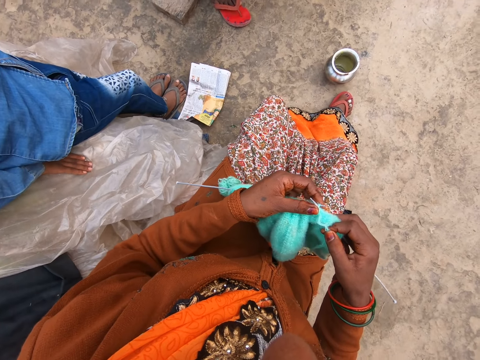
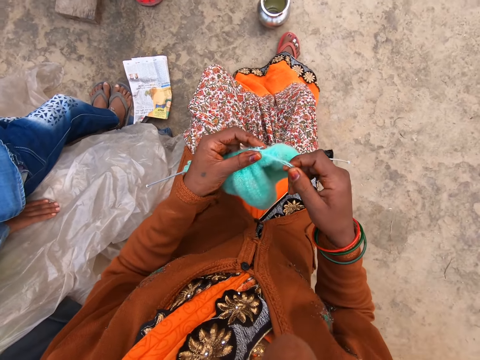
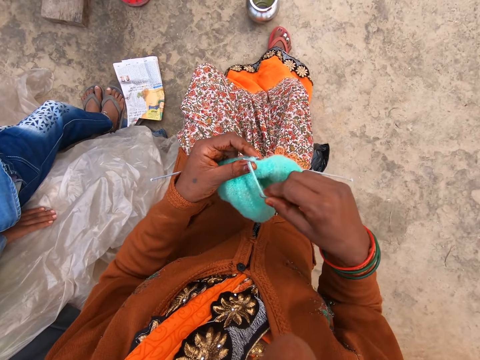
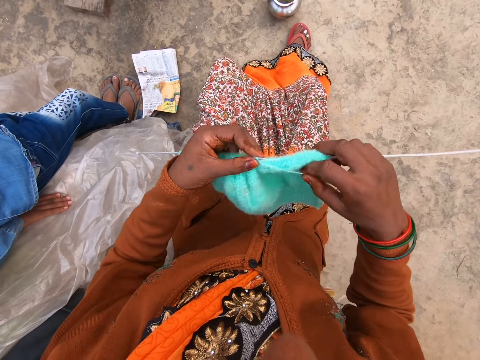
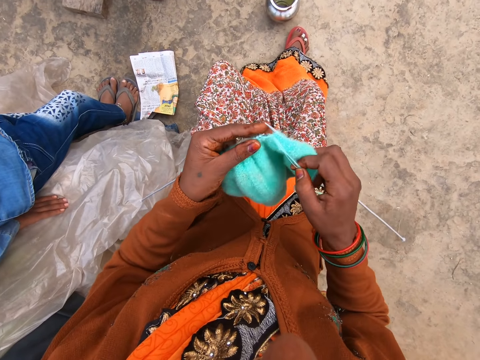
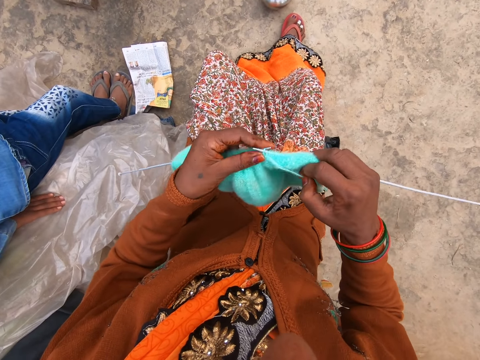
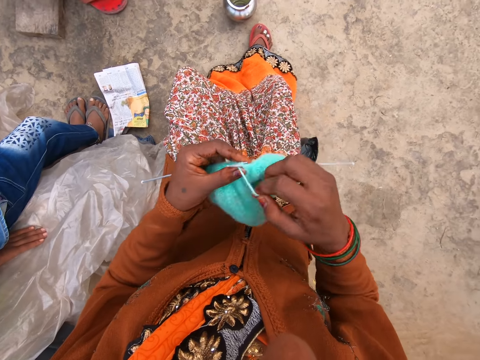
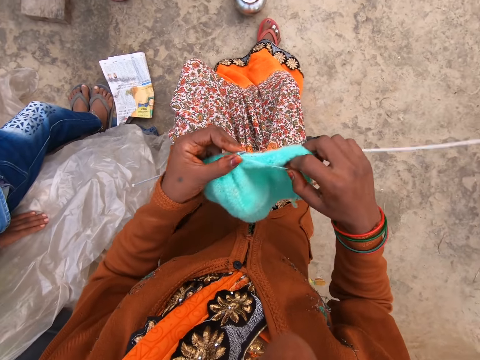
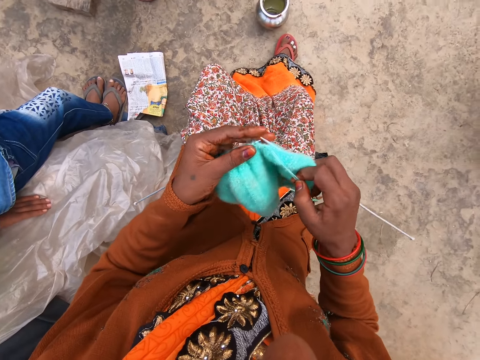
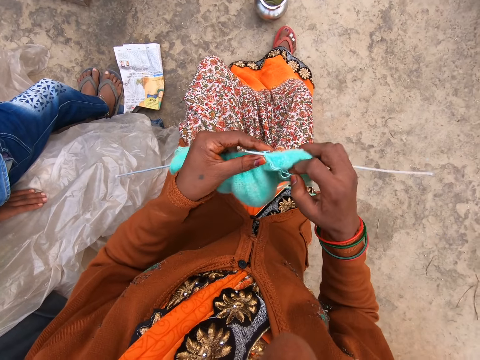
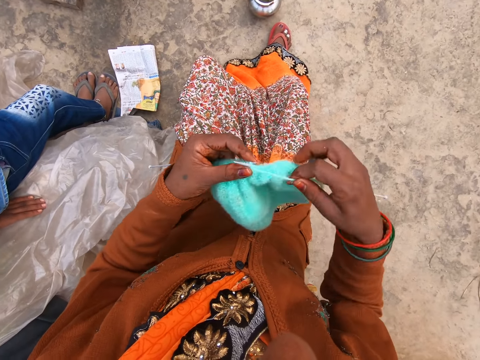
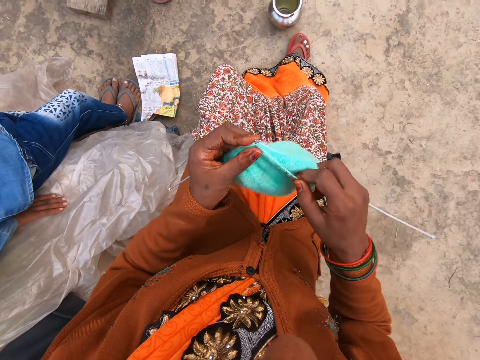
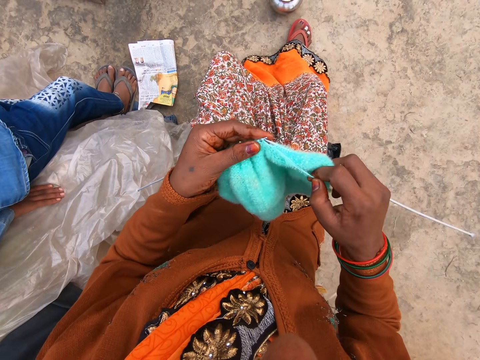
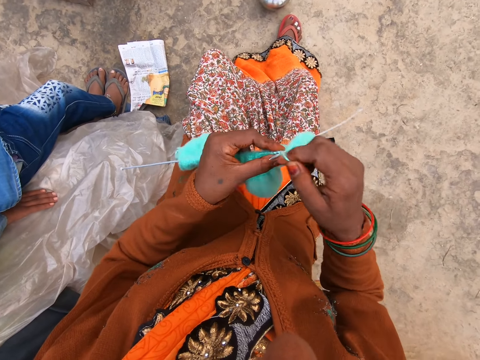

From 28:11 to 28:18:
The camera wearer knits yarn with two knitting pins in both hands.

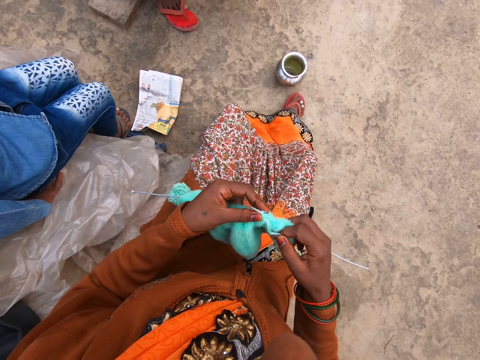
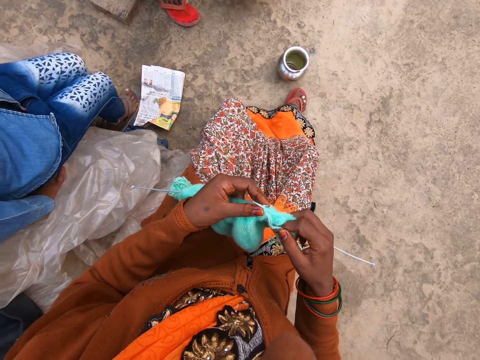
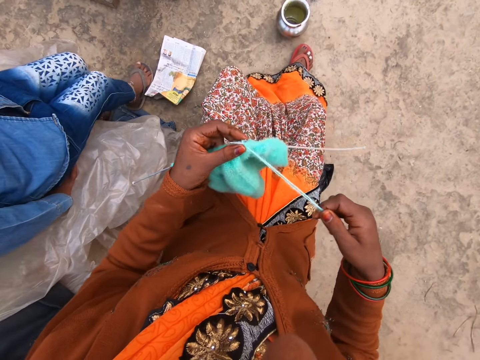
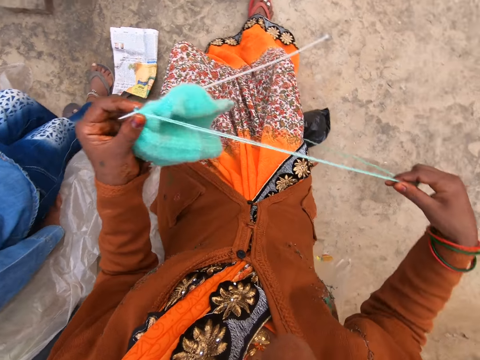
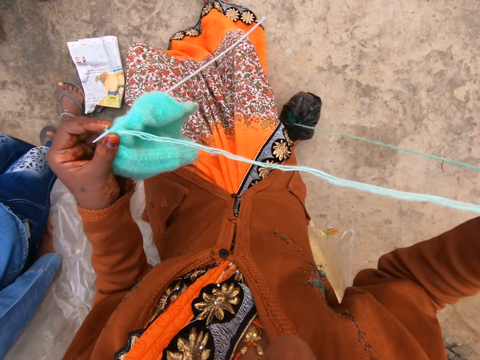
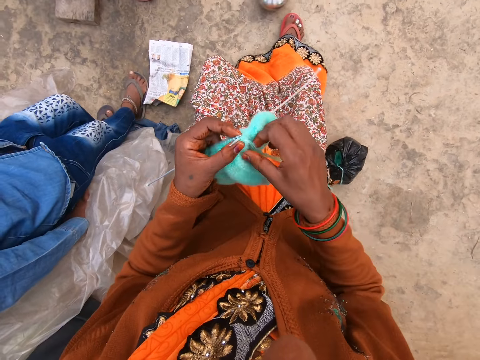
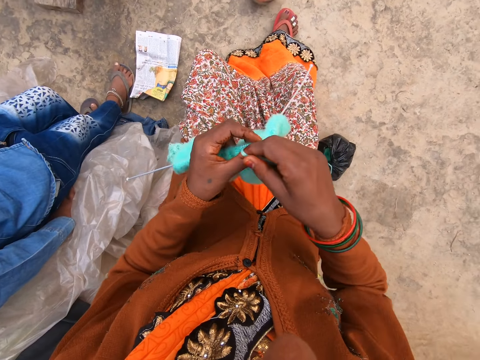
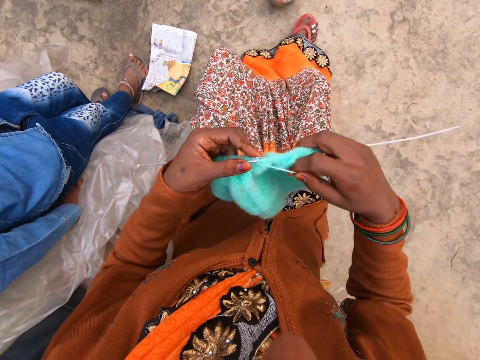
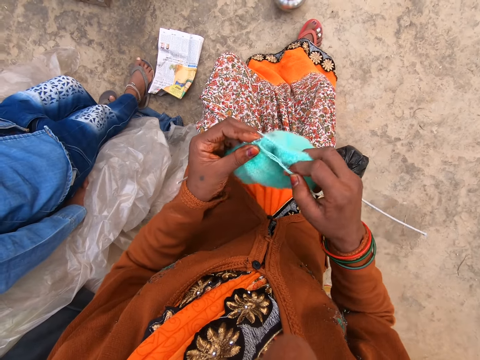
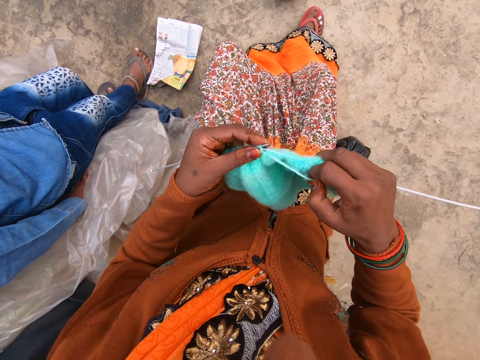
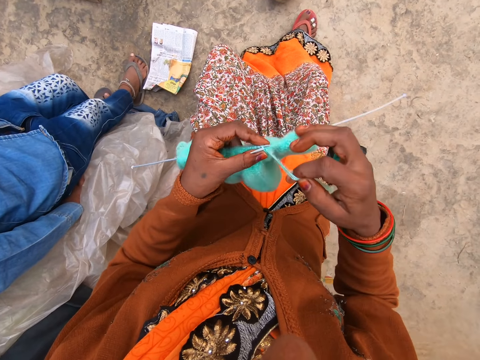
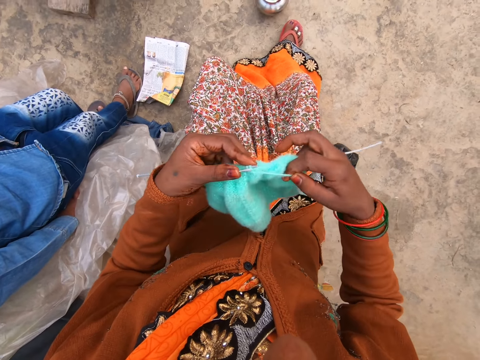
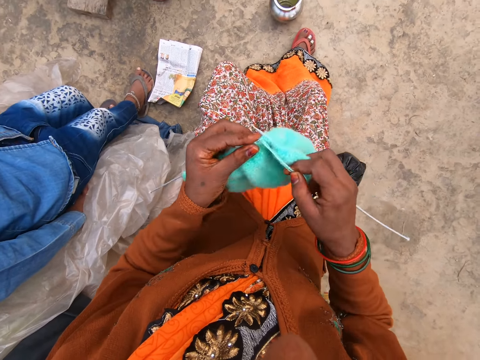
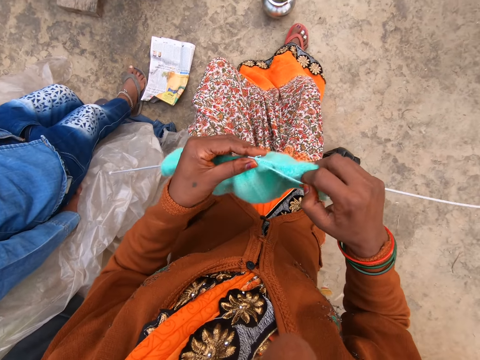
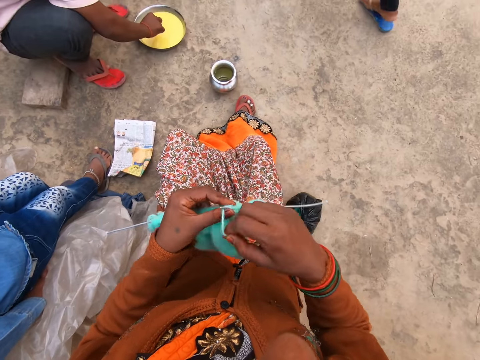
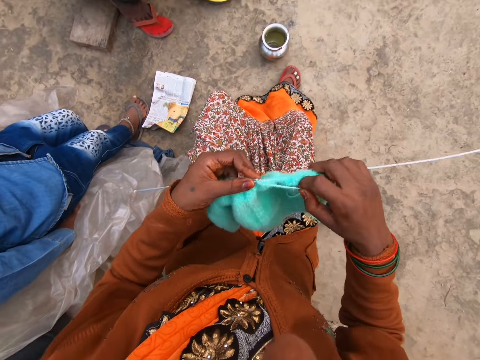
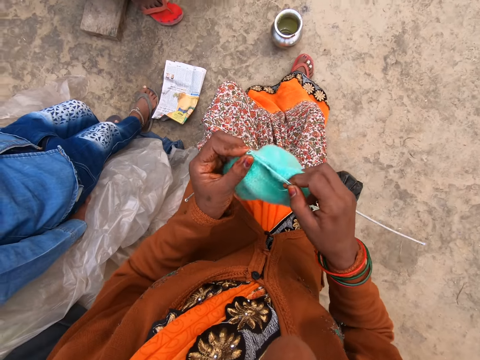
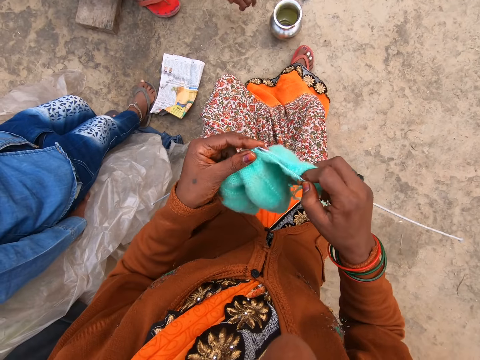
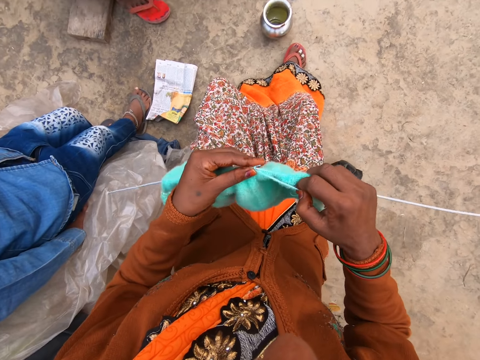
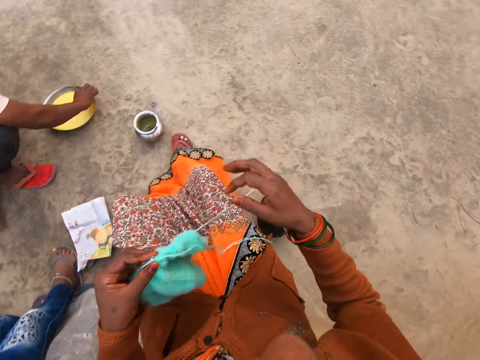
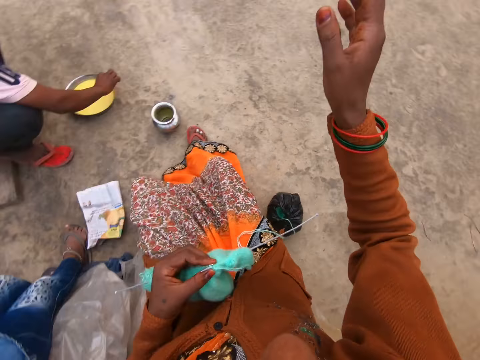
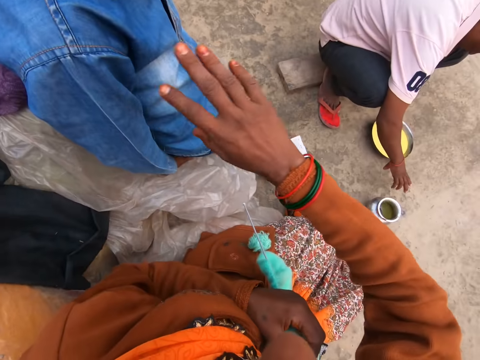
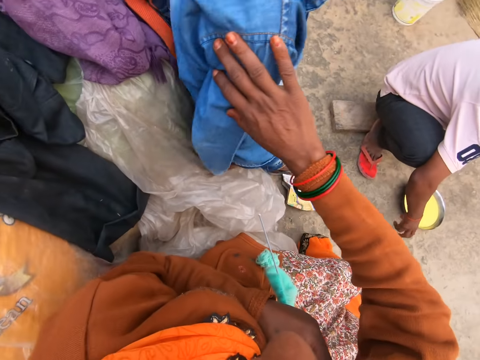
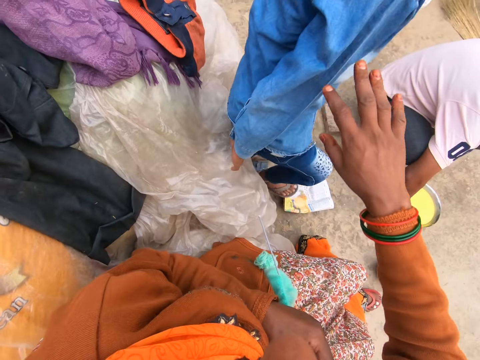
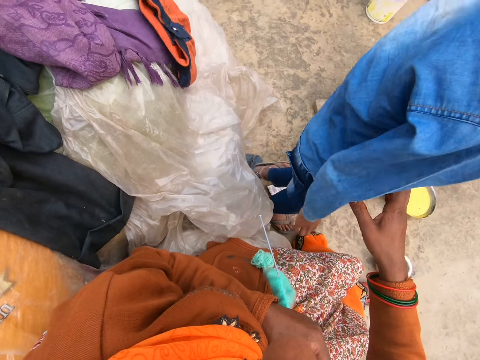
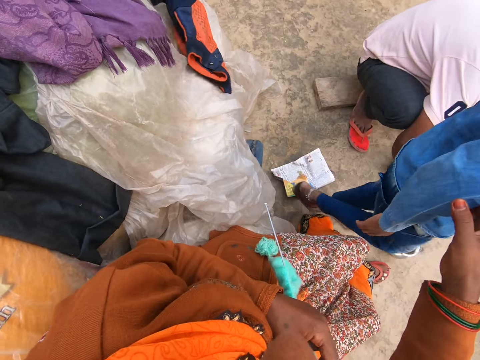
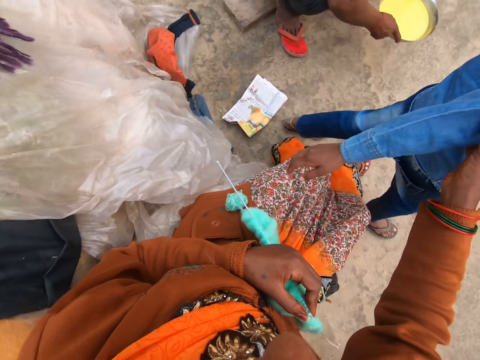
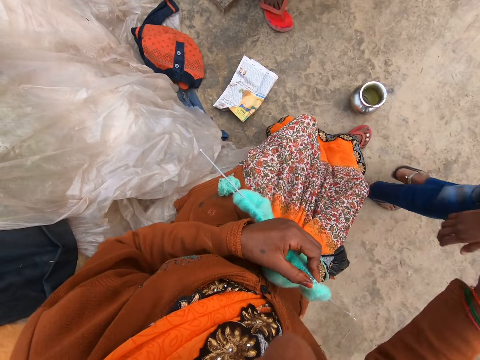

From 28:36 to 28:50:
The camera wearer holds the knitted yarn and knitting pins with her left hand. She pulls the string of yarn with her right hand. She knits yarn with two knitting pins in both hands. She holds the knitted yarn and knitting pins with her left hand. She touches the boy with her right hand.

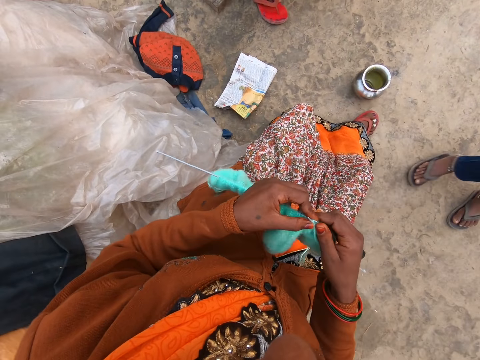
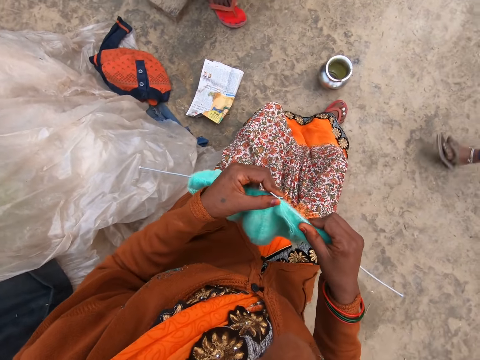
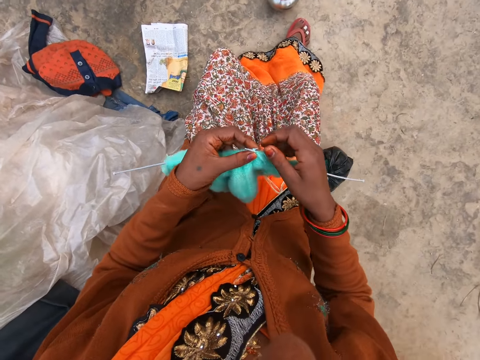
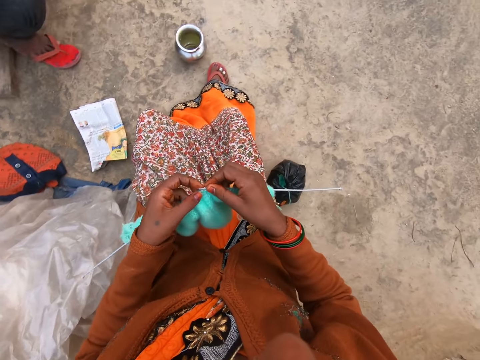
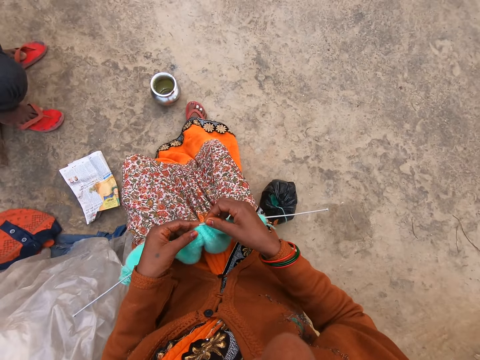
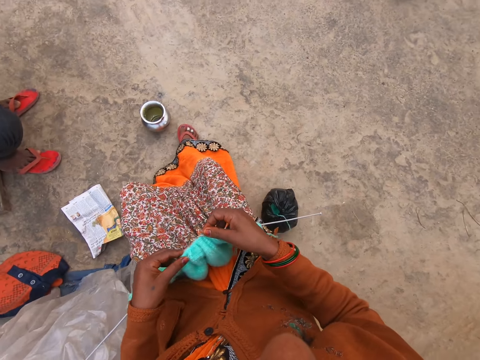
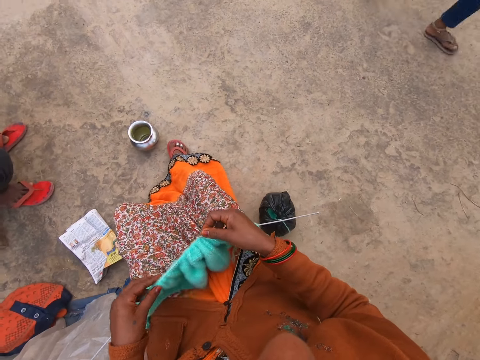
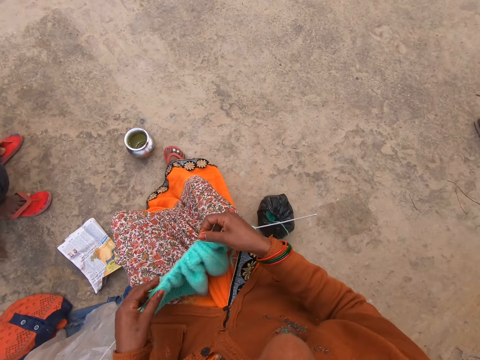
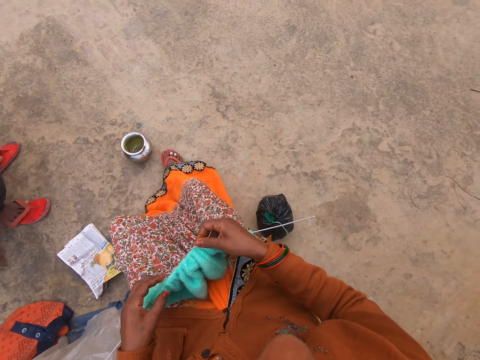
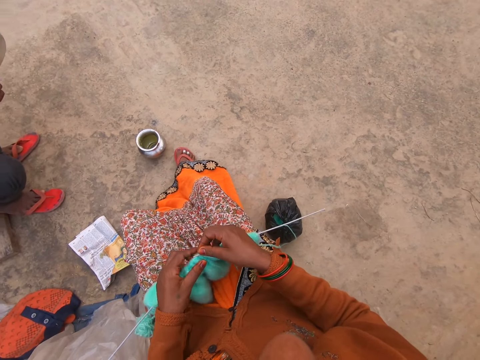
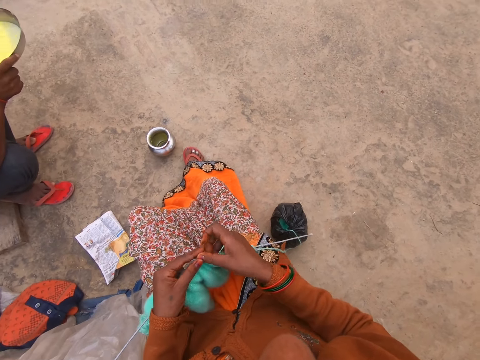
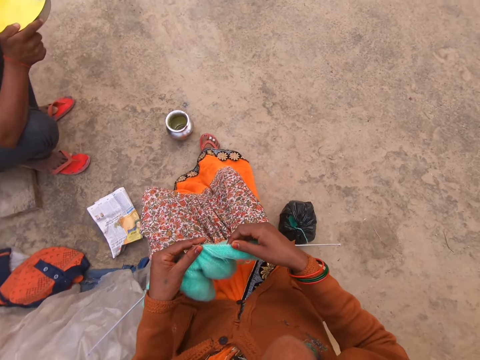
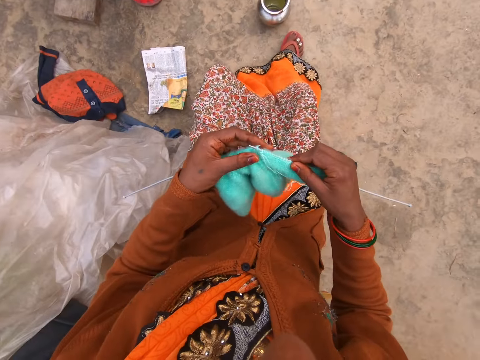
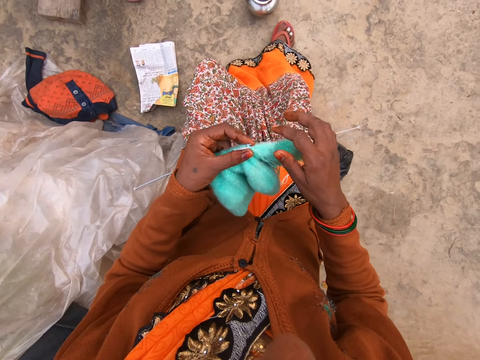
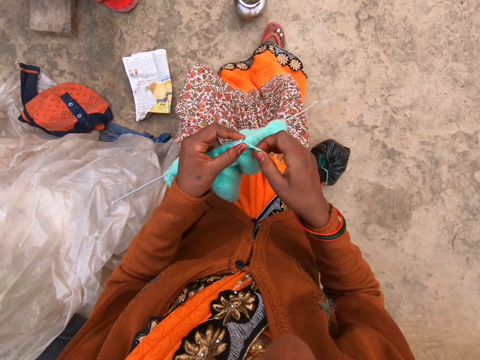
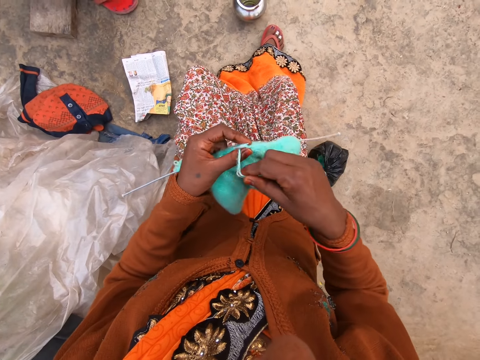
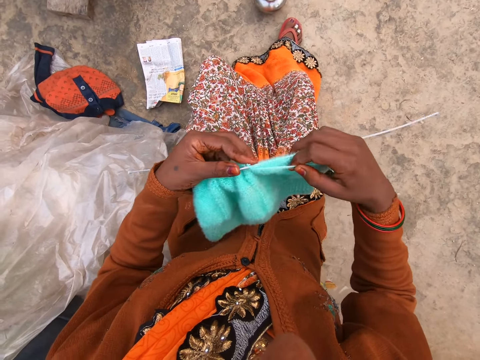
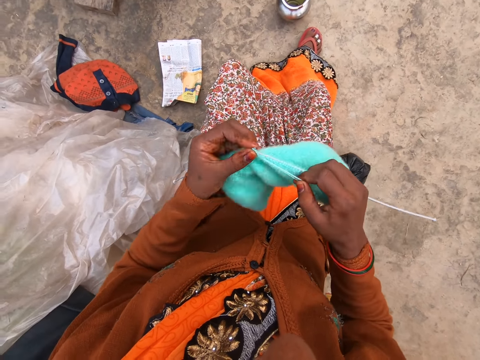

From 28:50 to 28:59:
The camera wearer adjusts the knitted yarn on the knitting pin with her left hand. She knits yarn with two knitting pins in both hands.
